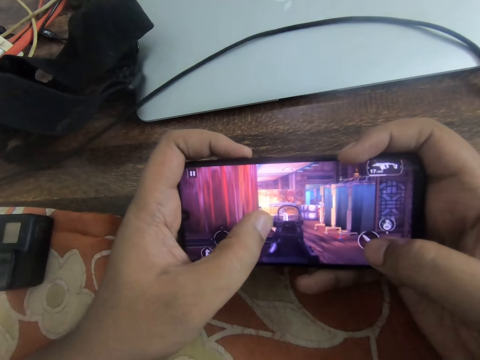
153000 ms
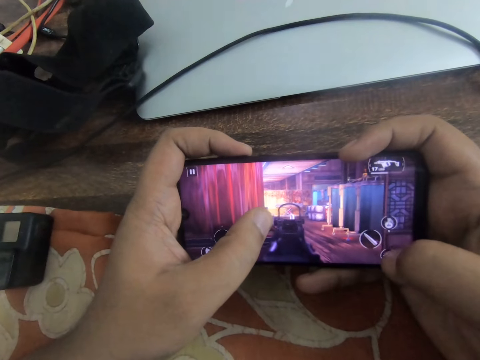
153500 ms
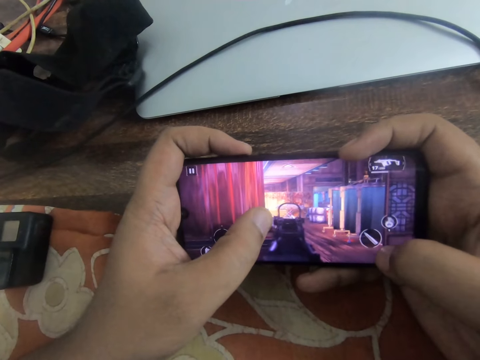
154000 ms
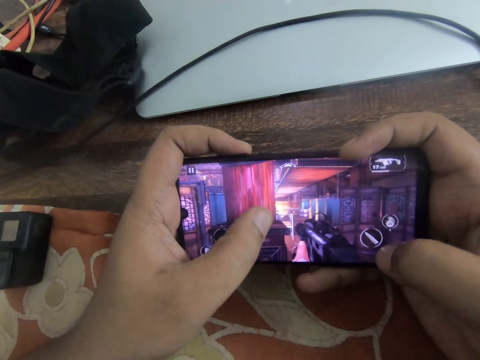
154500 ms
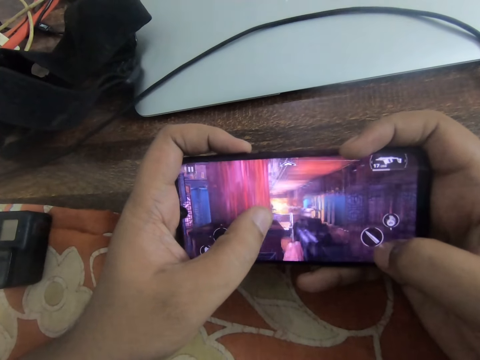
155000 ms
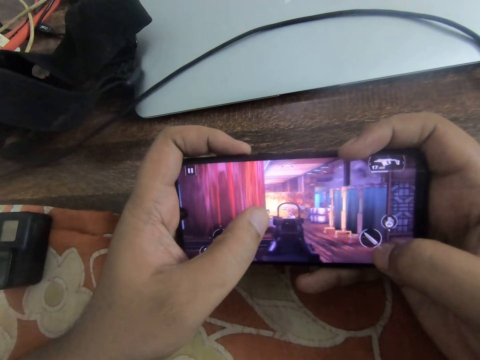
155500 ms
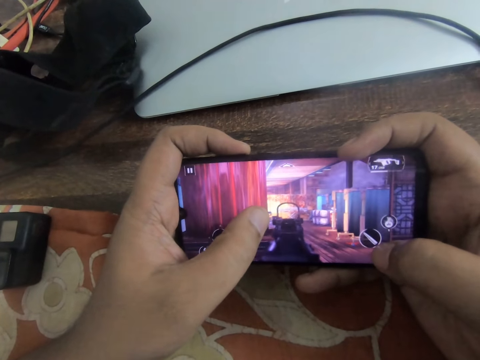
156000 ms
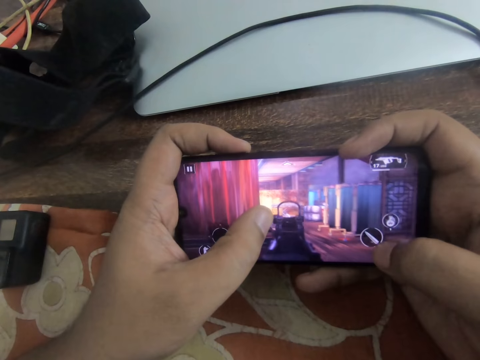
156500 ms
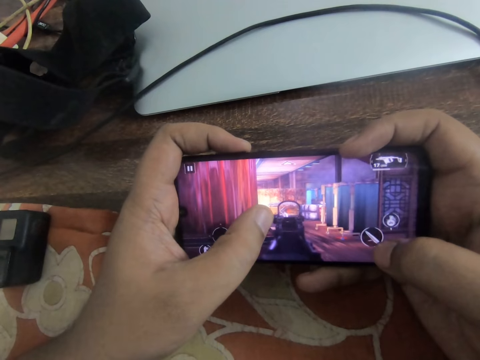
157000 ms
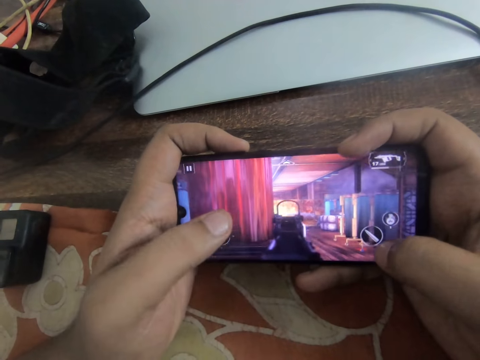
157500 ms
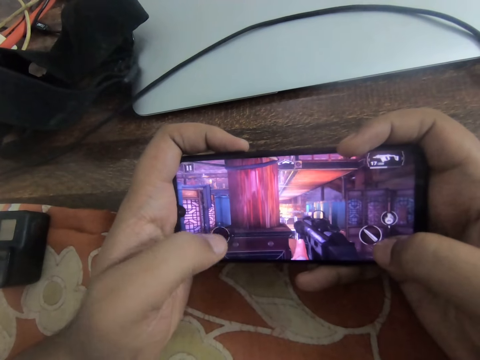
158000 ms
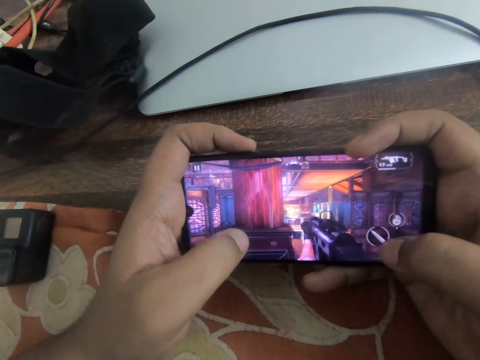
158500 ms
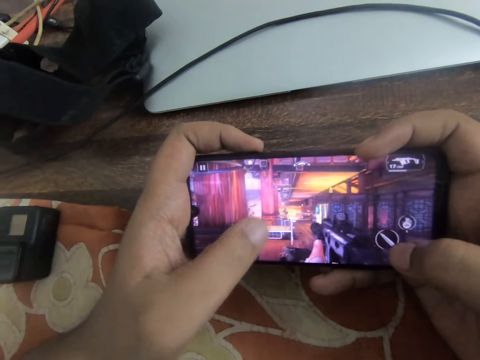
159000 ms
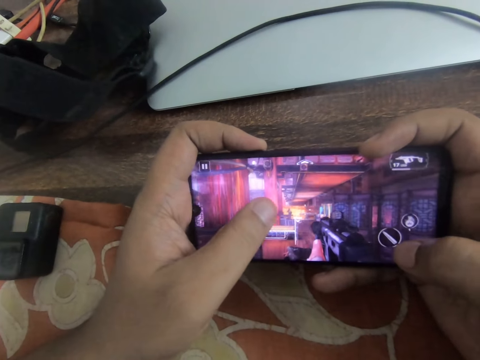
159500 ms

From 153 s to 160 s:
The camera wearer taps his right thumb on the screen. He slides through the phone screen with his left thumb. He taps his right thumb on the screen.

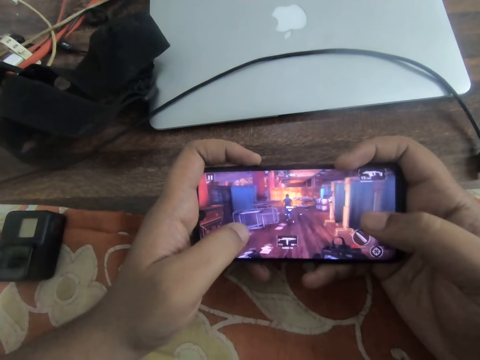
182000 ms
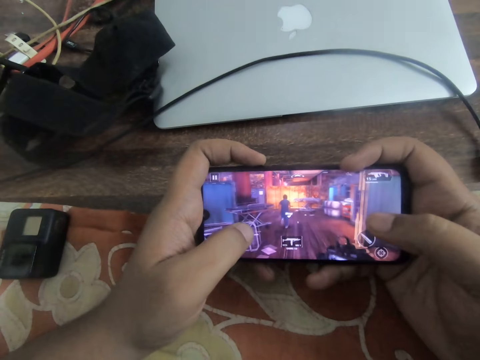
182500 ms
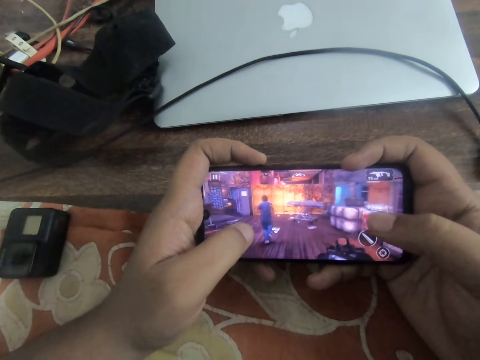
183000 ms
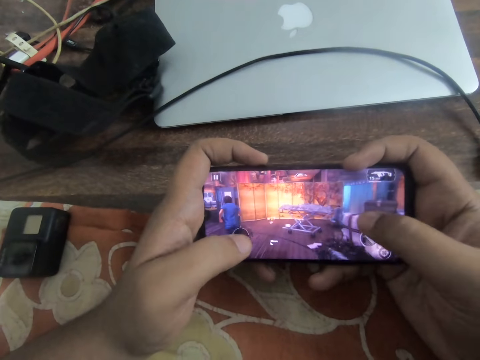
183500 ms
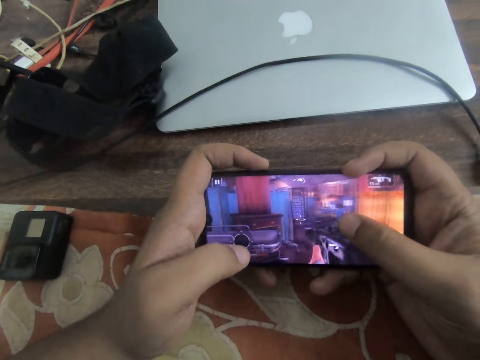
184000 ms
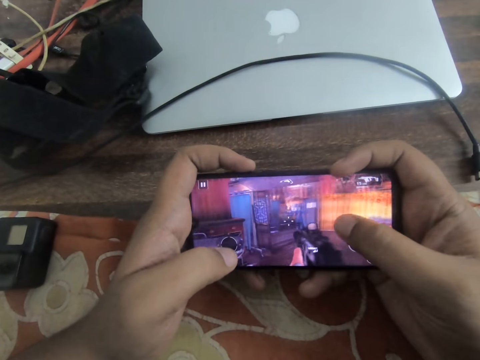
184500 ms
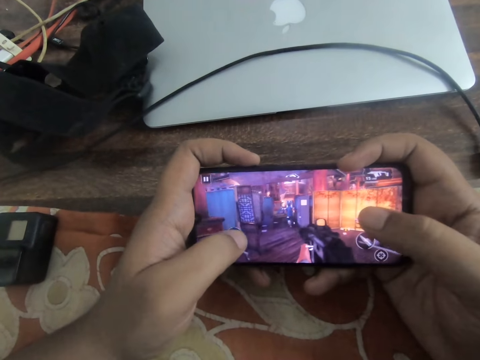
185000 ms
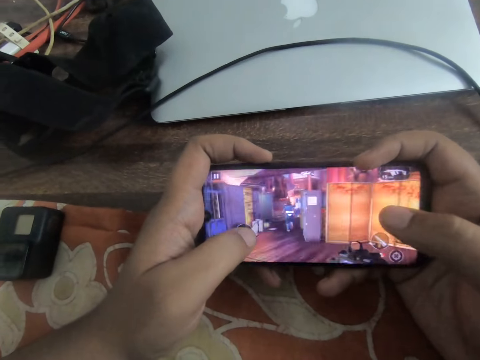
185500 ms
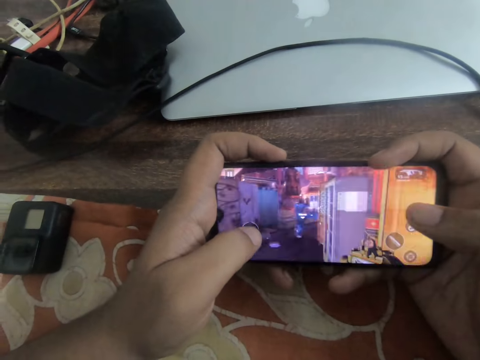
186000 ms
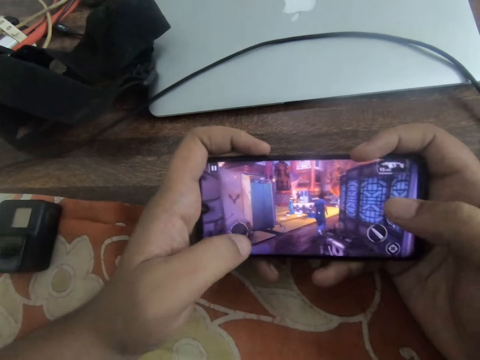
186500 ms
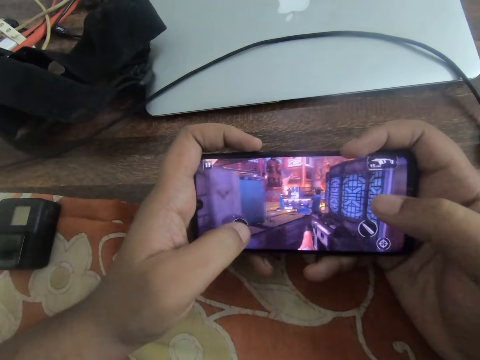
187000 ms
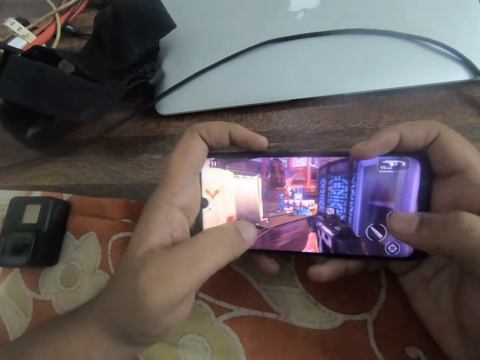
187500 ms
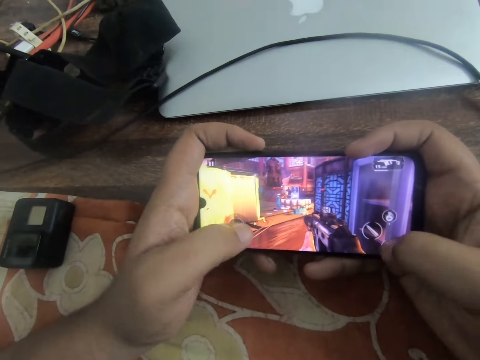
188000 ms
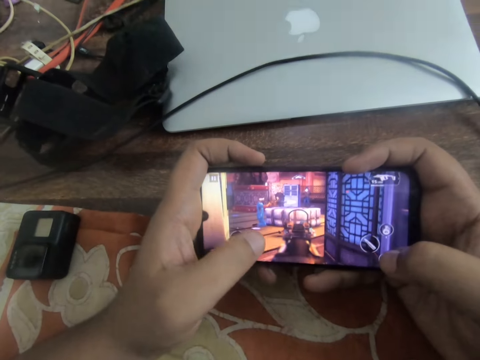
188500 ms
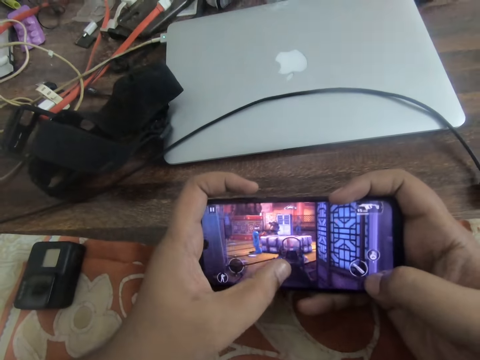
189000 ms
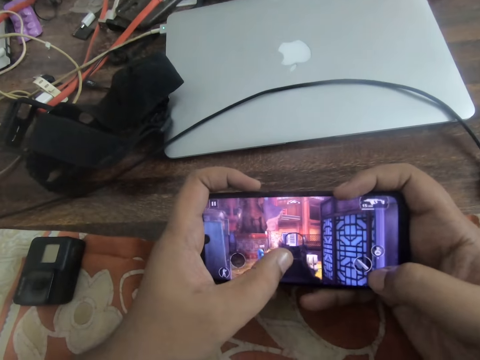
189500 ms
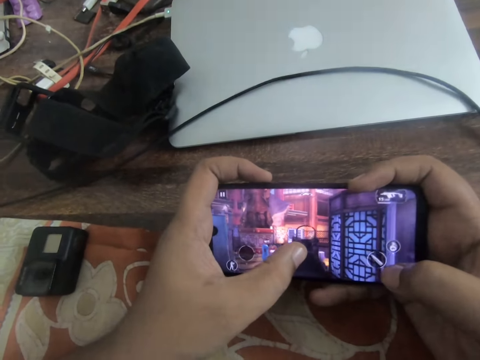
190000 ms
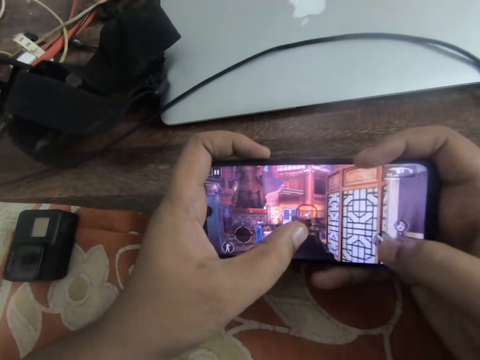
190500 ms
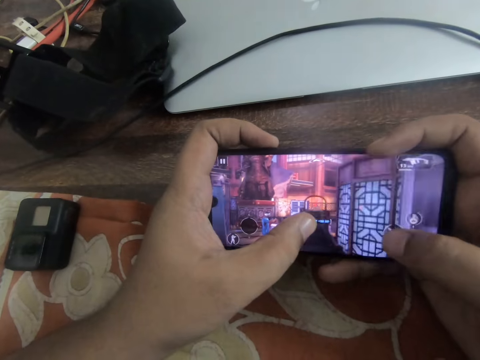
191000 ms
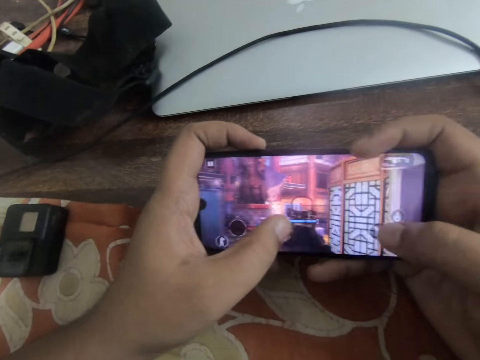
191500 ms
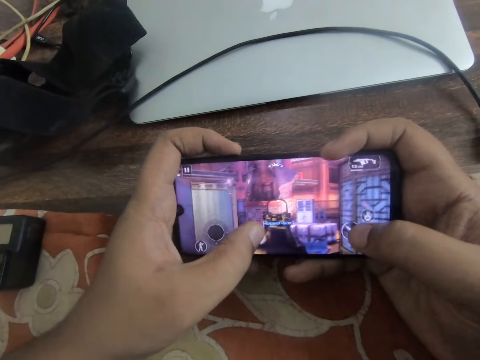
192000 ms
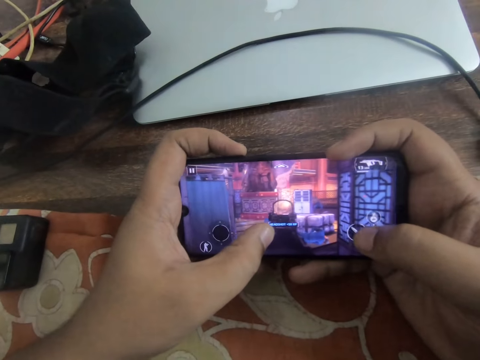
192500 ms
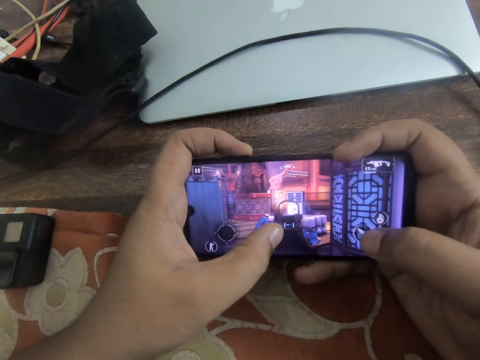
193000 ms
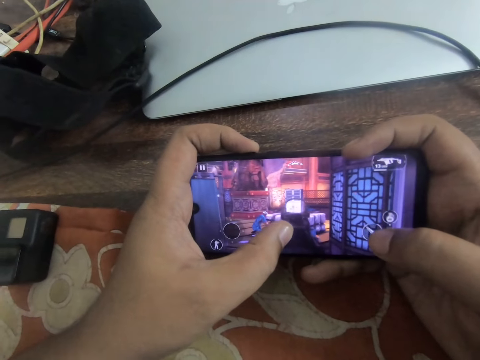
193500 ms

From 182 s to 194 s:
The camera wearer taps the phone screen with both thumbs. They tap the right thumb on the screen and slide the left thumb on the screen.

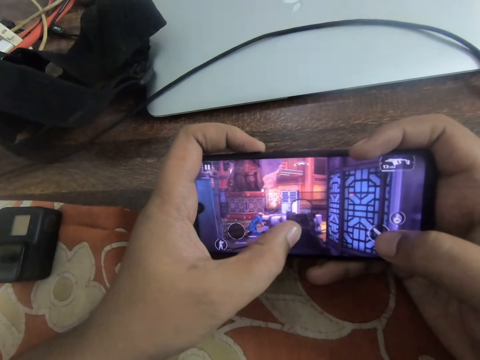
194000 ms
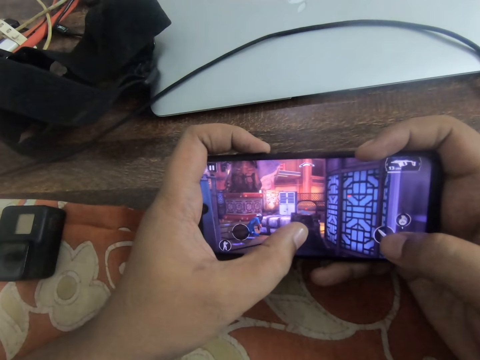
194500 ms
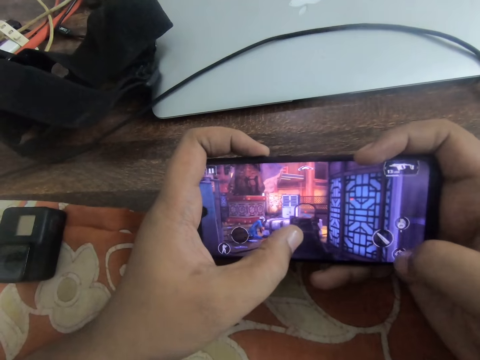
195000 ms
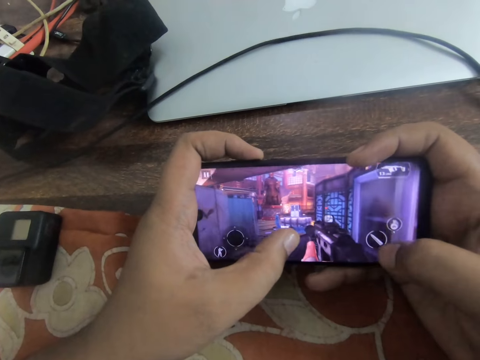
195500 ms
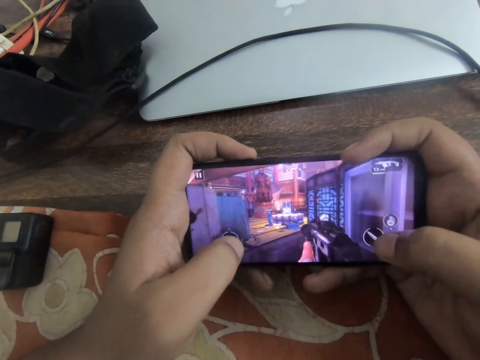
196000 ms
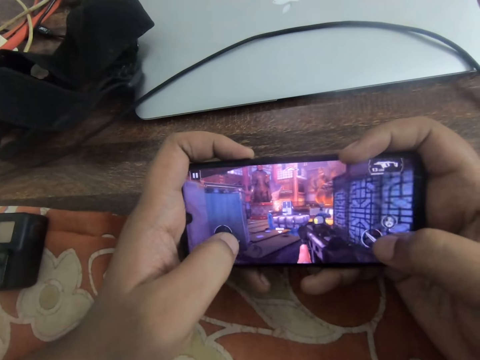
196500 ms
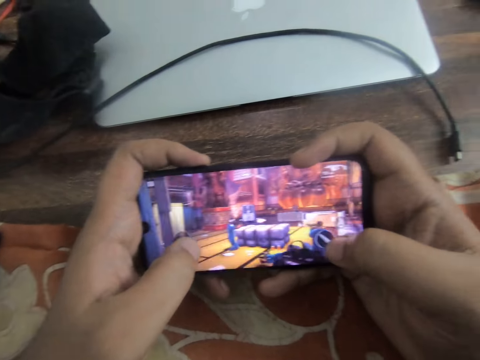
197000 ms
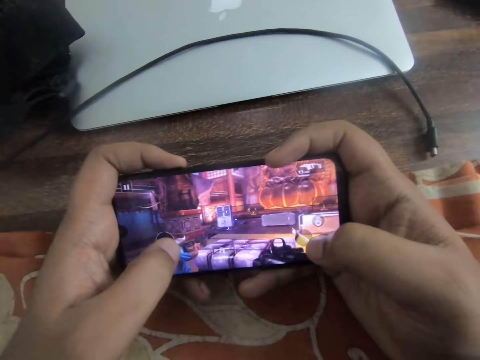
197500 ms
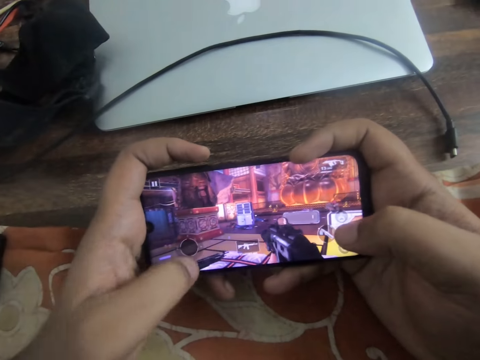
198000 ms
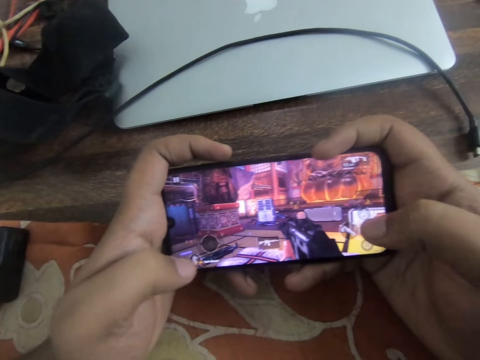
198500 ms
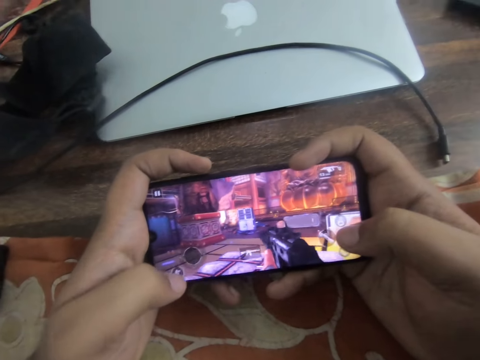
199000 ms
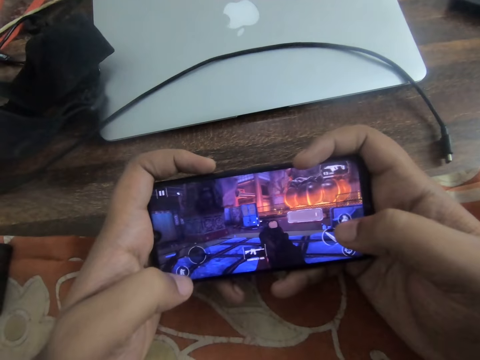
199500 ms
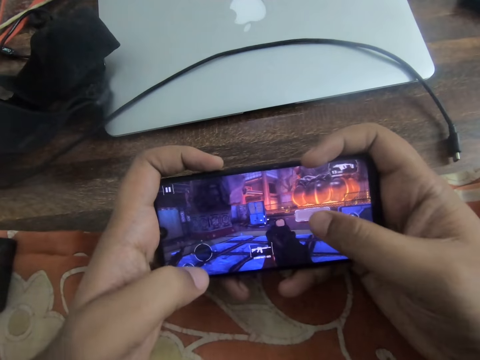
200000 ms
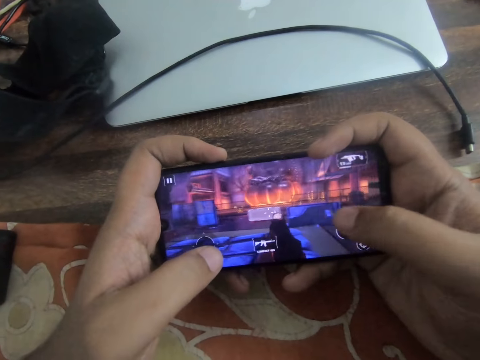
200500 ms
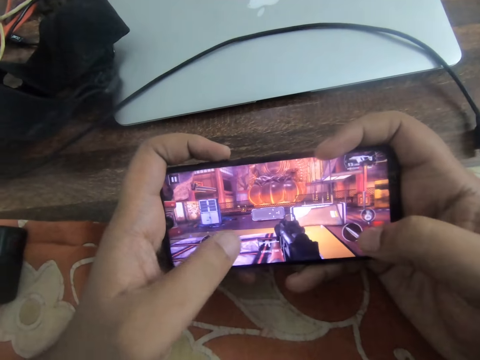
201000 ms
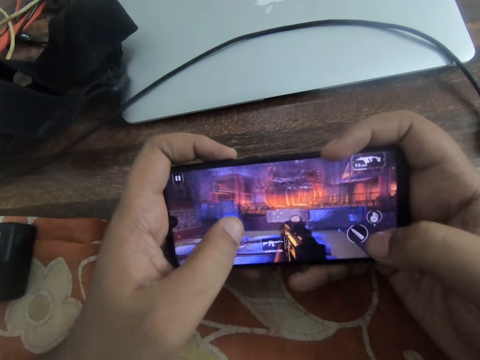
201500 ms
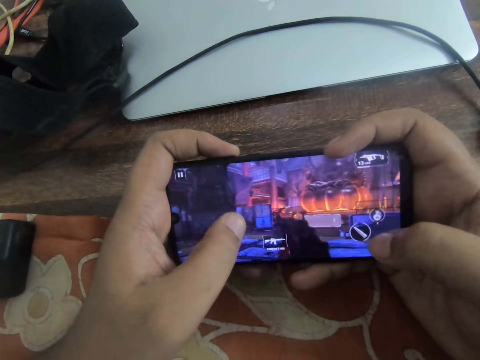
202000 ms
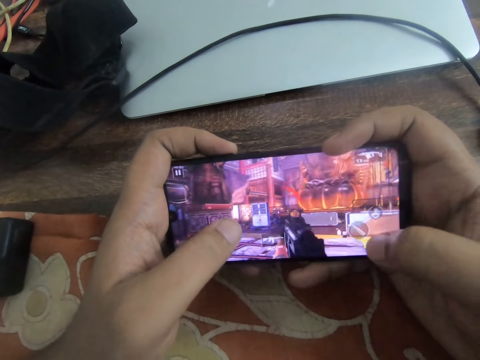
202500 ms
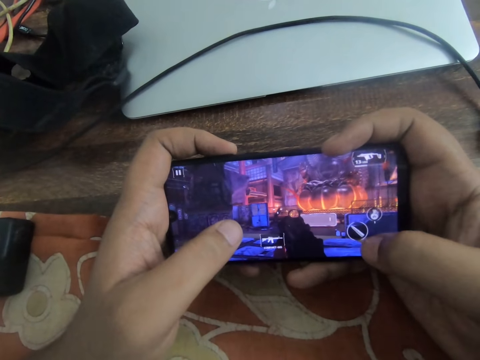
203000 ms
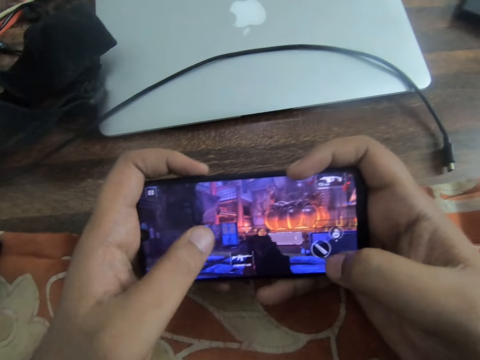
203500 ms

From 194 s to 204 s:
The camera wearer slides the right thumb on the screen and slides the left thumb on the screen.
